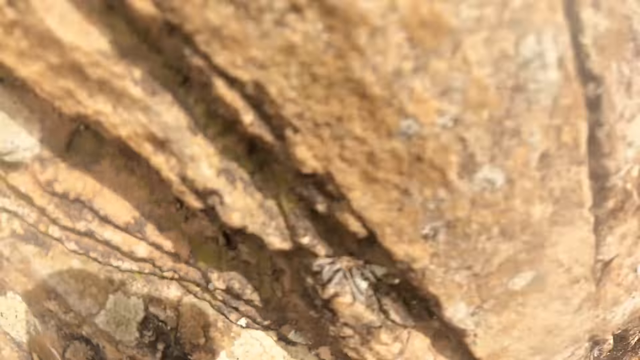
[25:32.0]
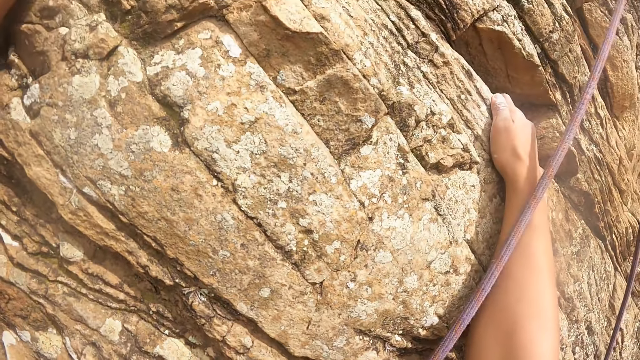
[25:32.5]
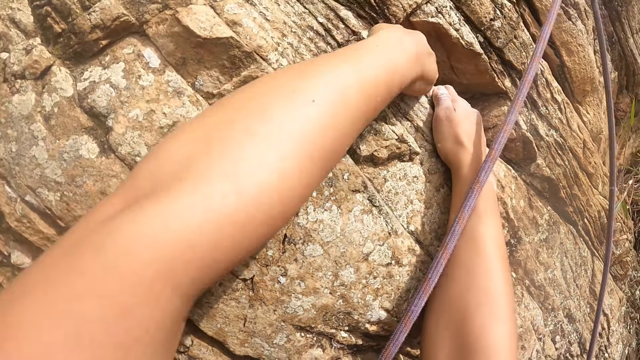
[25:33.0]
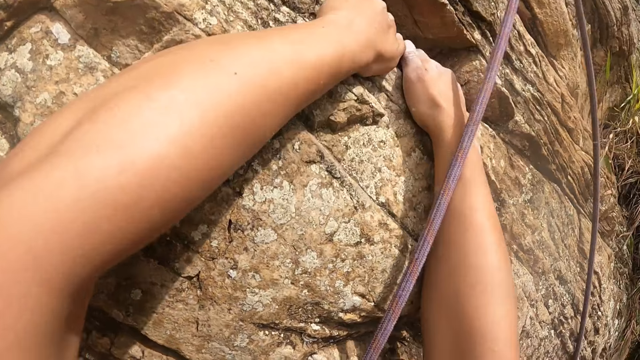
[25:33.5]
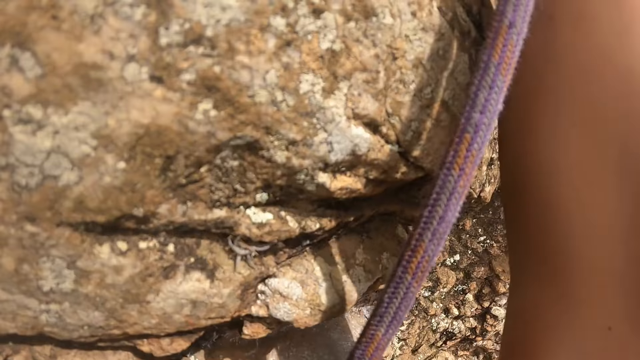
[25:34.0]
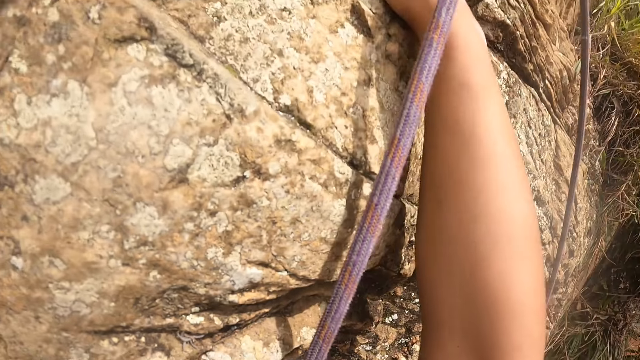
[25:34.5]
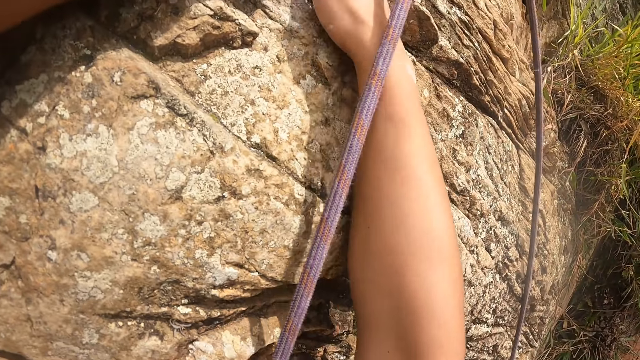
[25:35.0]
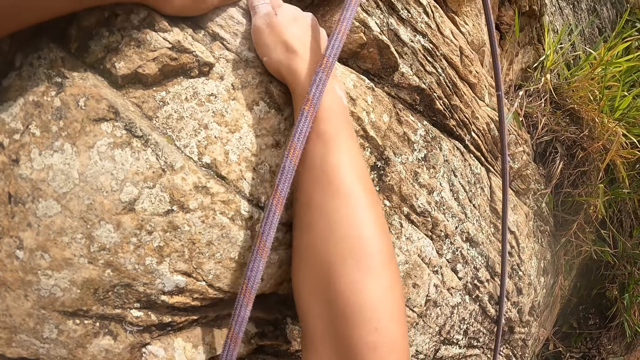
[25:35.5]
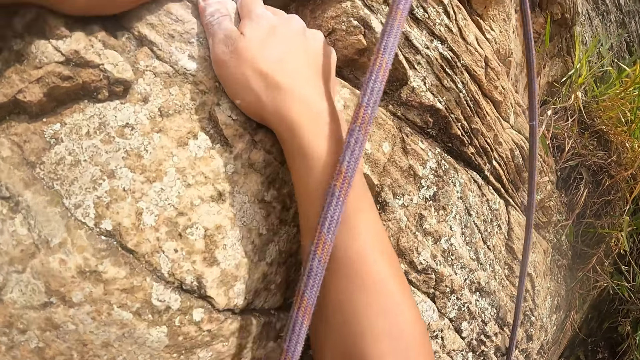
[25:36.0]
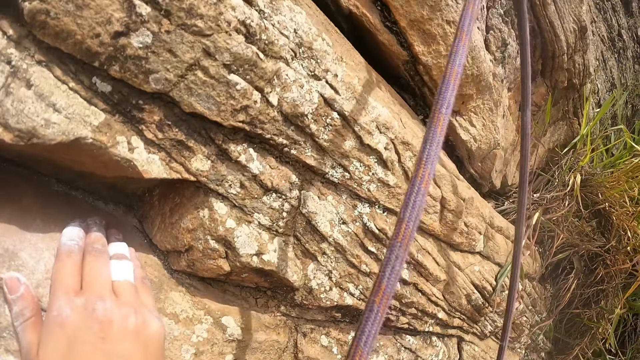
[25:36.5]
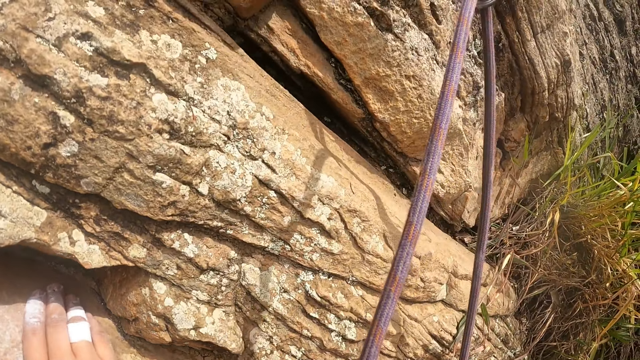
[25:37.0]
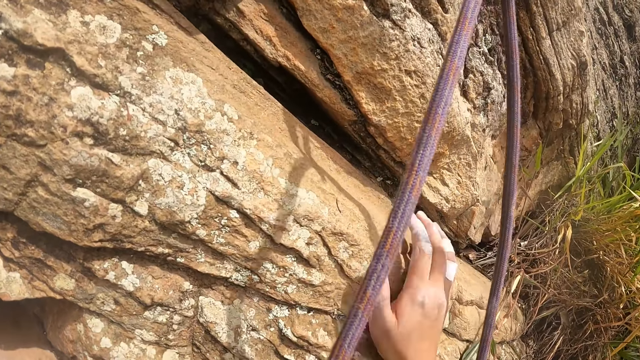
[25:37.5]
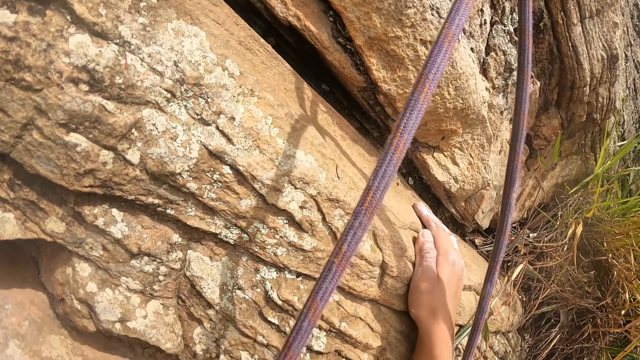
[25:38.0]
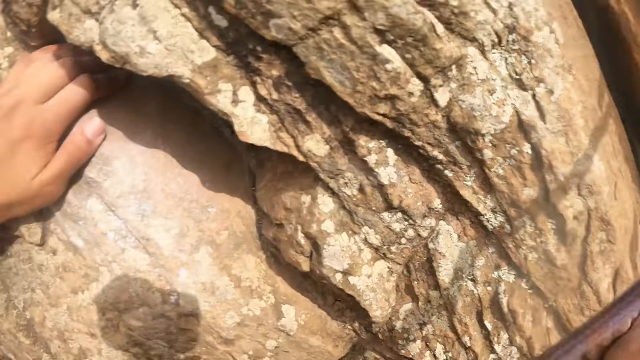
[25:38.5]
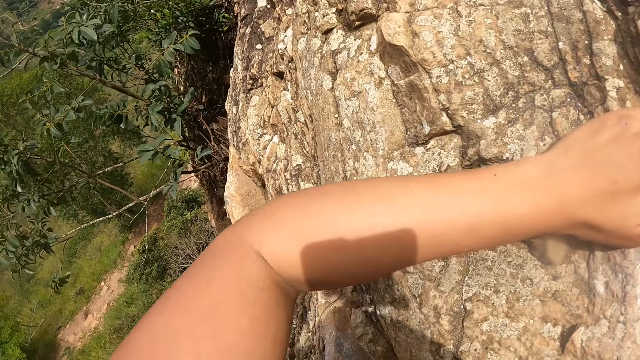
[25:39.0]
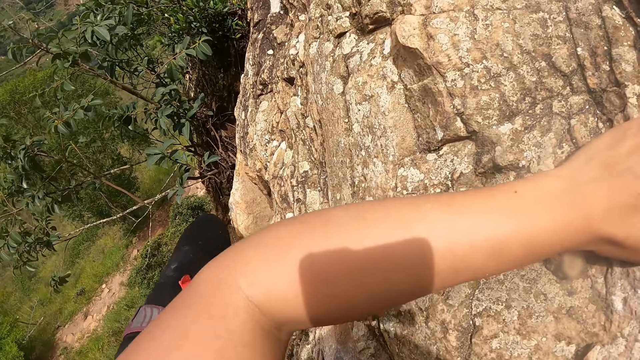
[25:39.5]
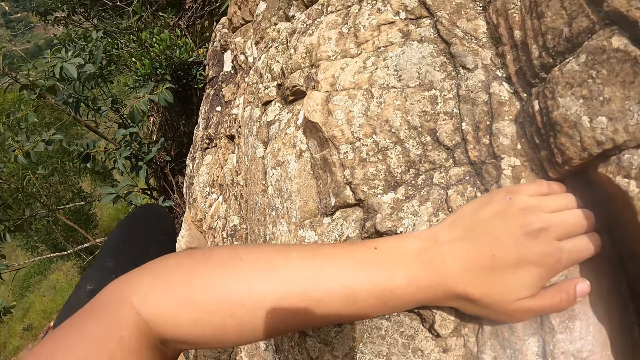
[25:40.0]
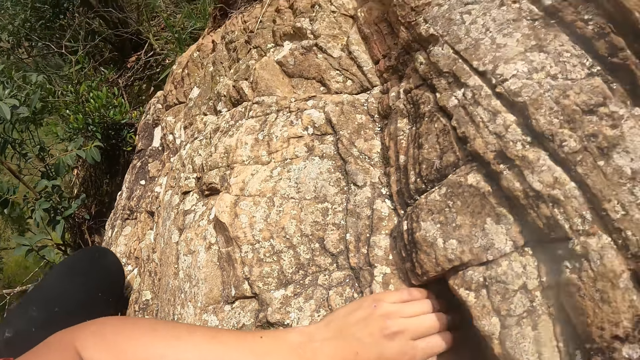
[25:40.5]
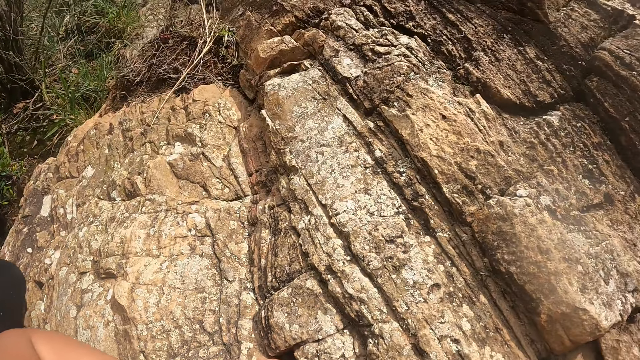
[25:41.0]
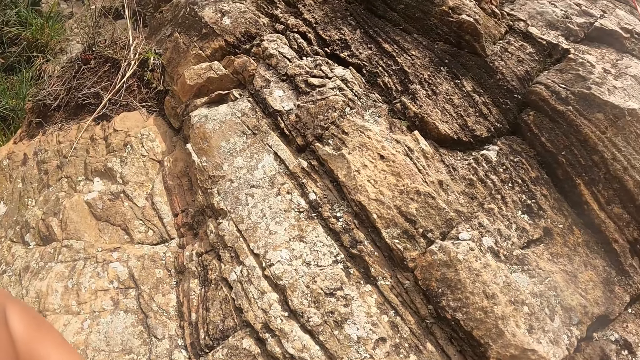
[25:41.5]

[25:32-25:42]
The camera wearer places a hand on the mountain wall. They climb a mountain.

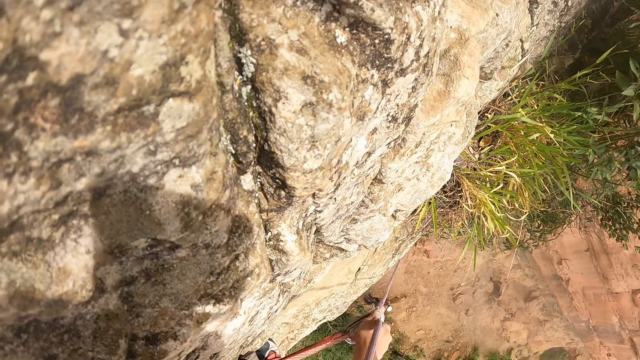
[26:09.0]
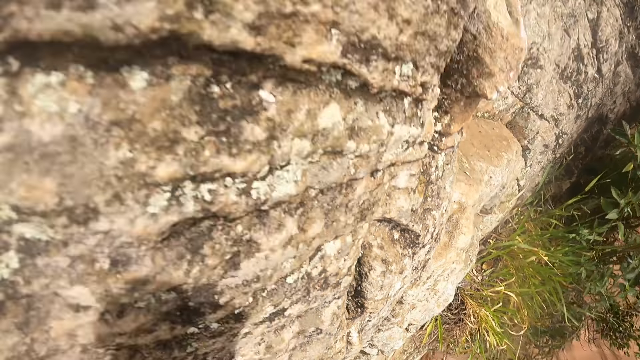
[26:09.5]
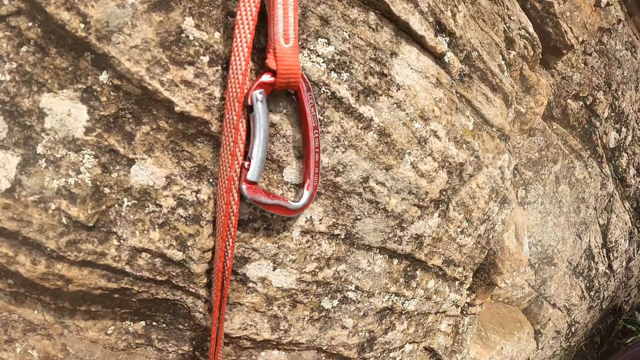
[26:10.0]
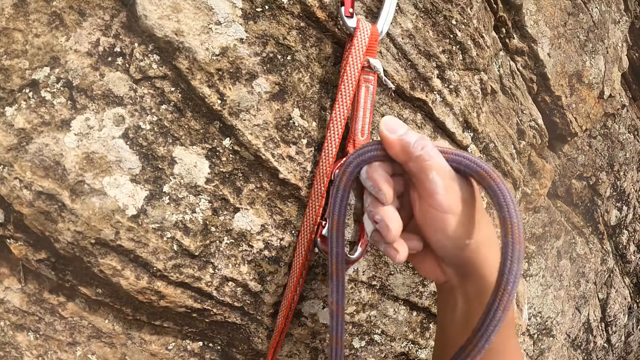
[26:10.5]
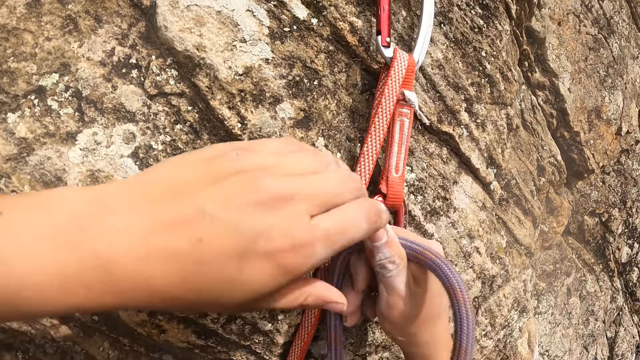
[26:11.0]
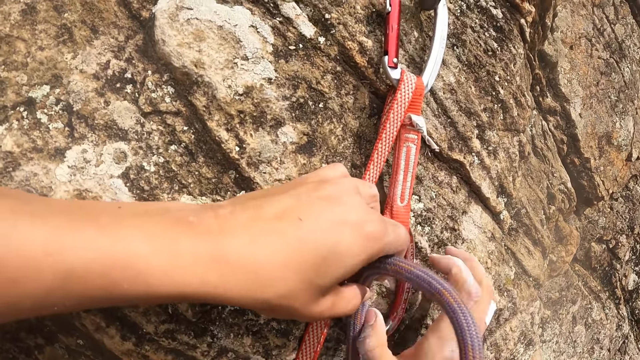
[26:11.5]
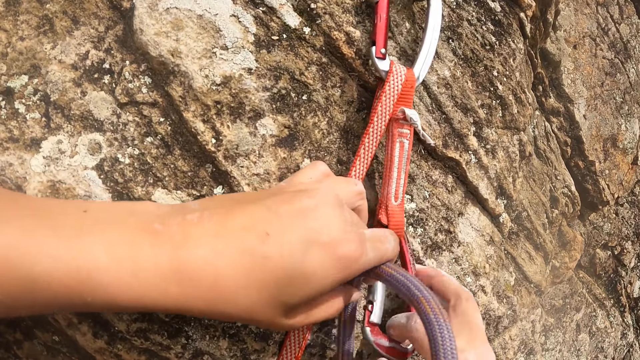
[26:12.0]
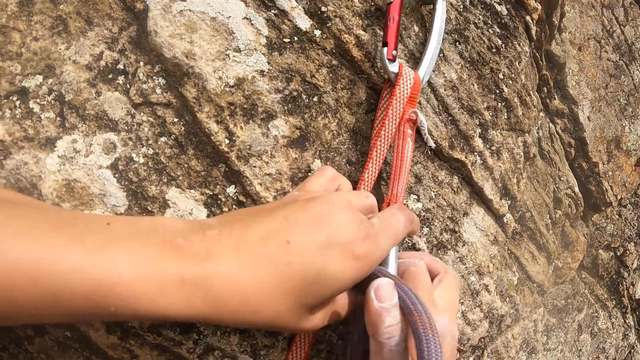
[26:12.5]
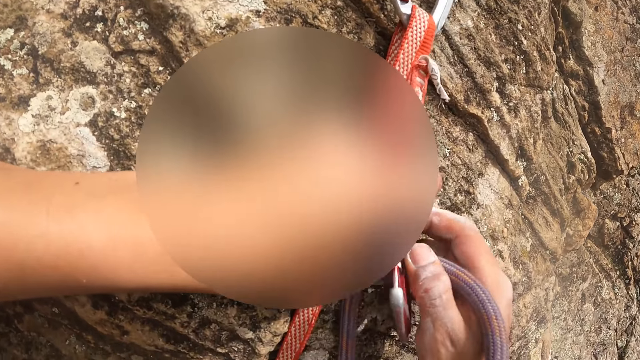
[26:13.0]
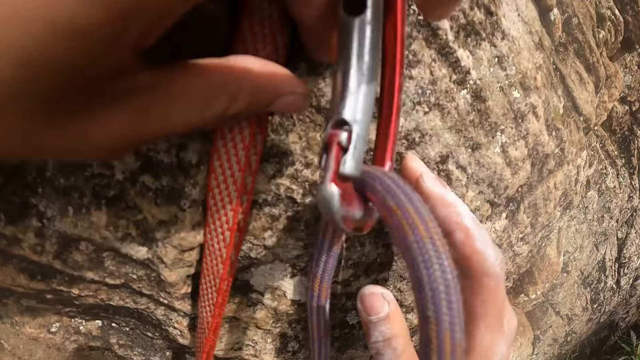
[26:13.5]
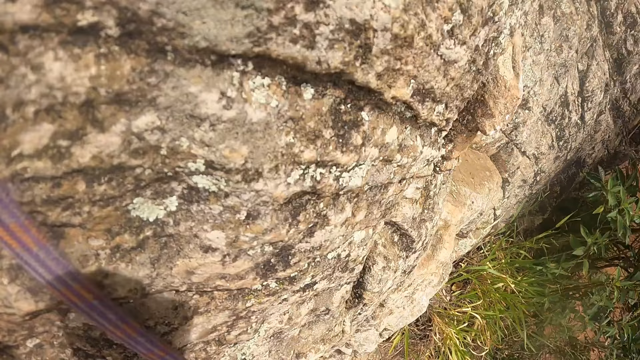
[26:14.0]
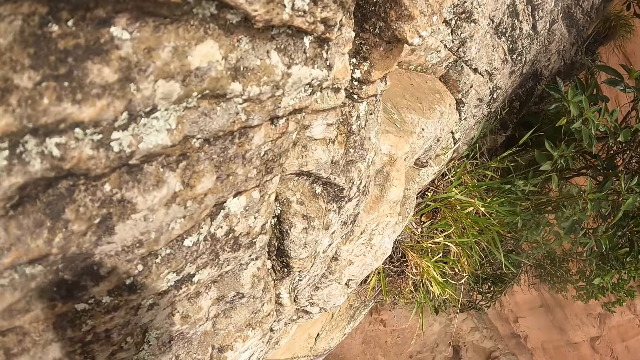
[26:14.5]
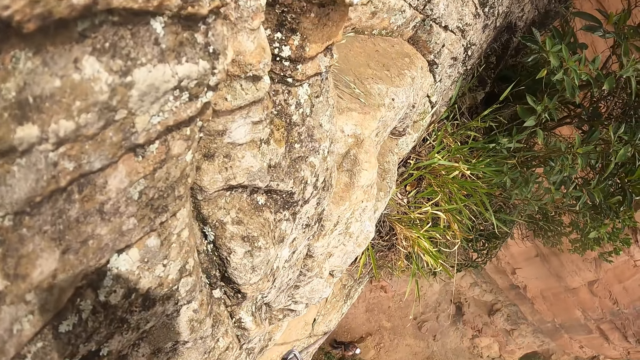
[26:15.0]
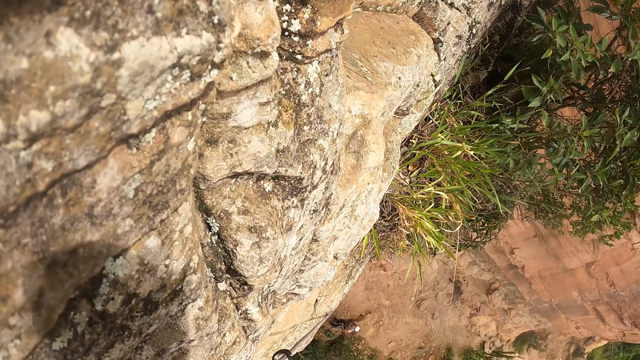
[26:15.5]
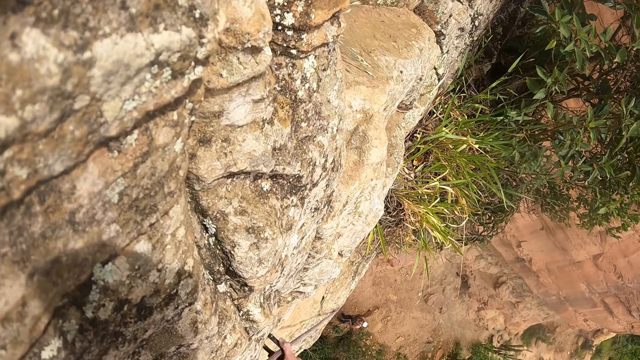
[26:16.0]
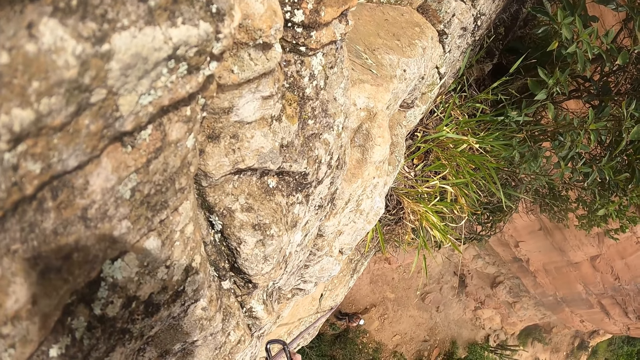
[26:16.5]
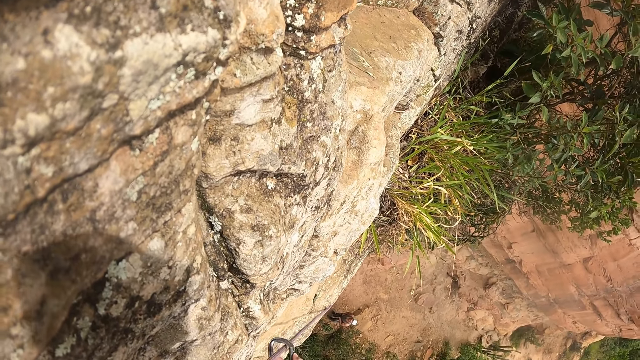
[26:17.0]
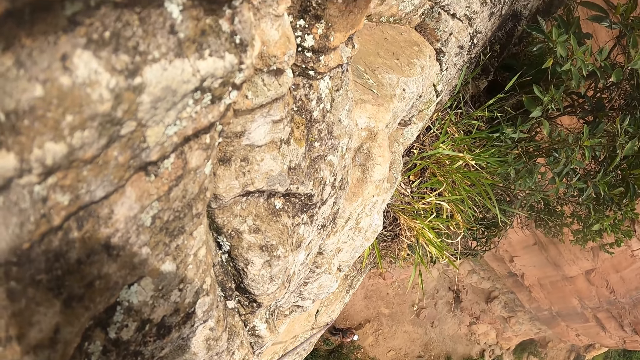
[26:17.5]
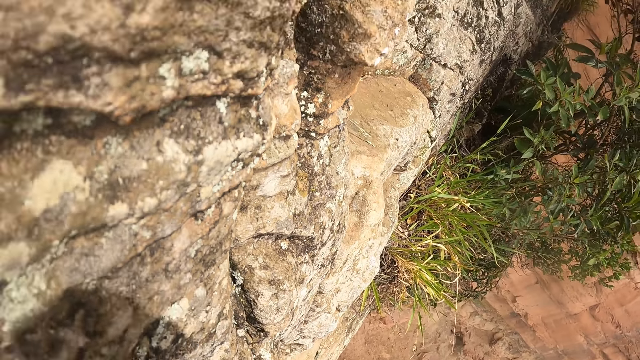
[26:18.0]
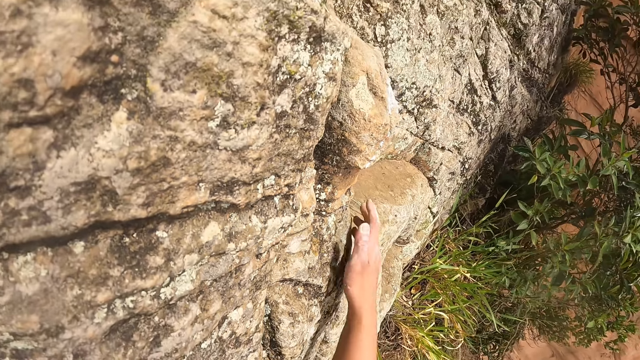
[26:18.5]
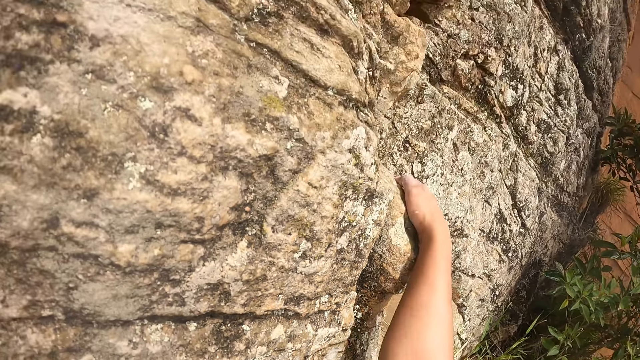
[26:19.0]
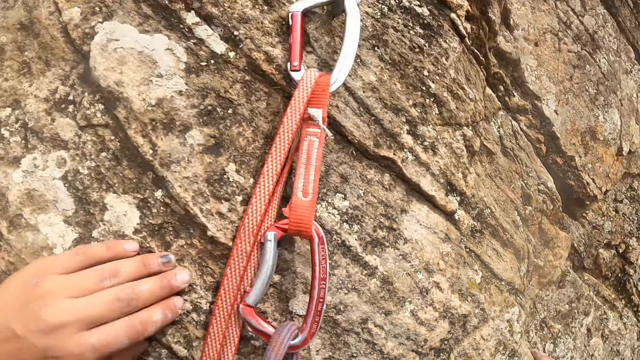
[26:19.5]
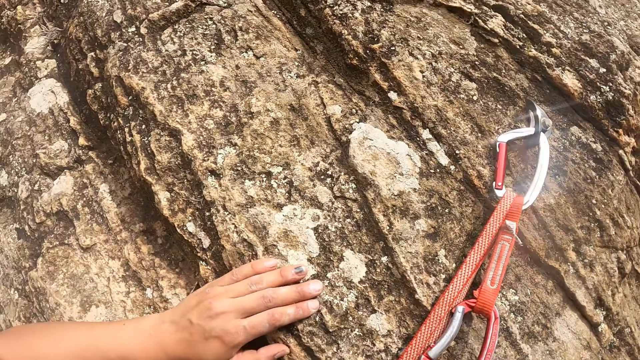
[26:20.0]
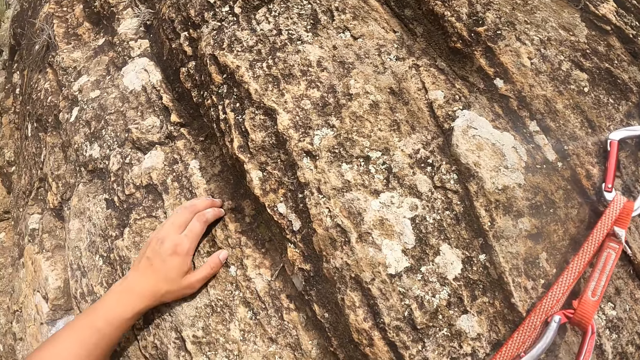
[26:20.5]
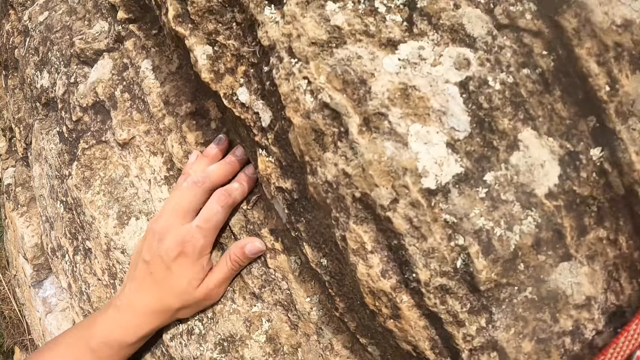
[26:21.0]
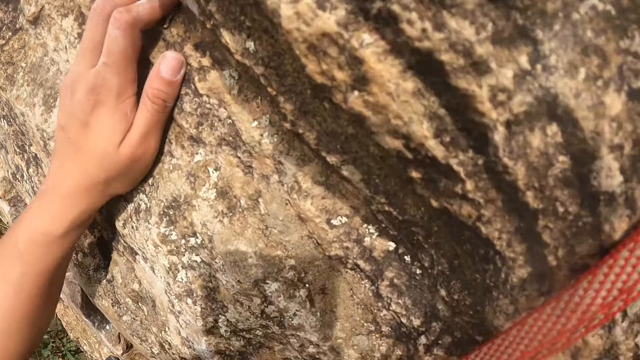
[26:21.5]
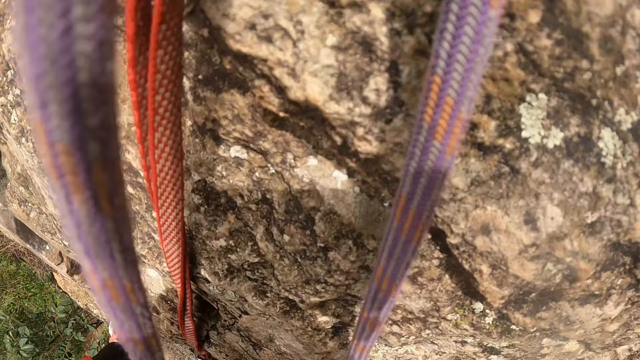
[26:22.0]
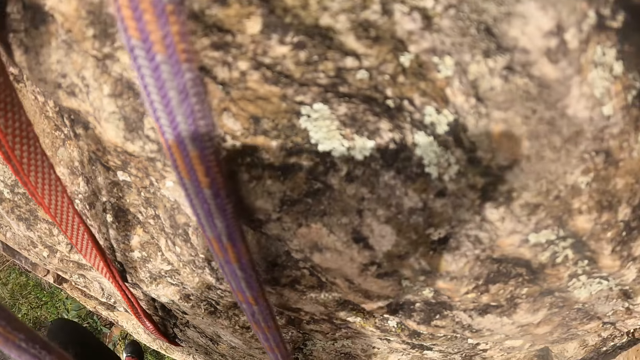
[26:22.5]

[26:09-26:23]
The camera wearer hooks a rope. They fix the climbing ropes. They look around. They move a hand around on the mountain wall. They climb the rock. They look around.
